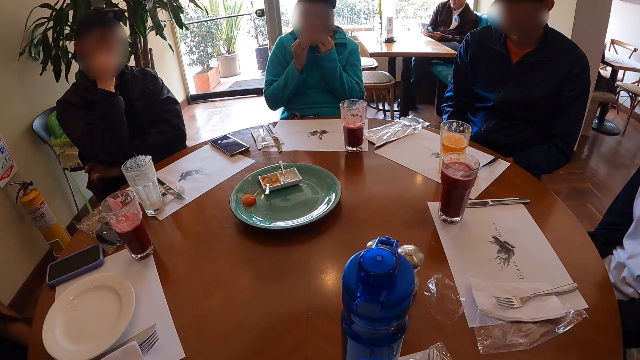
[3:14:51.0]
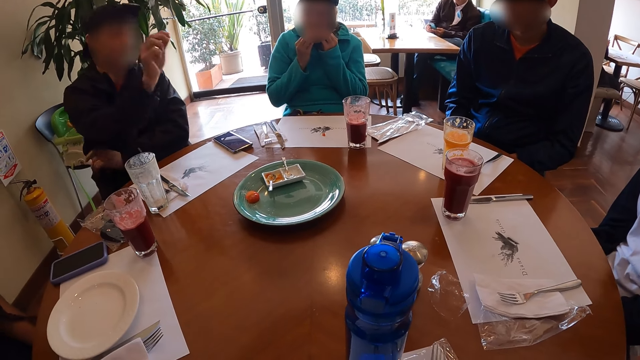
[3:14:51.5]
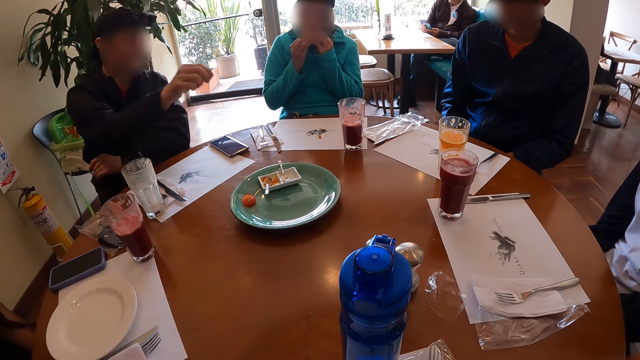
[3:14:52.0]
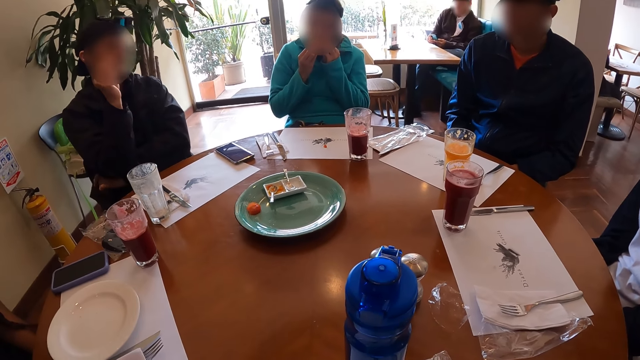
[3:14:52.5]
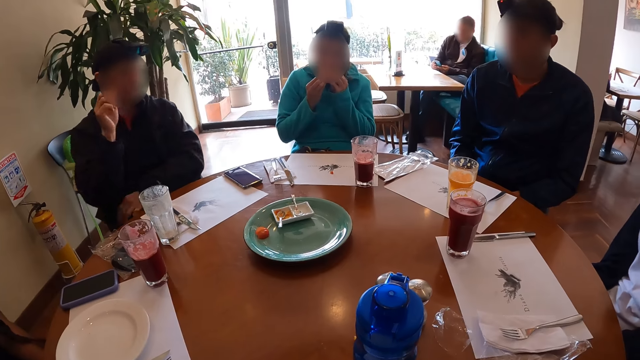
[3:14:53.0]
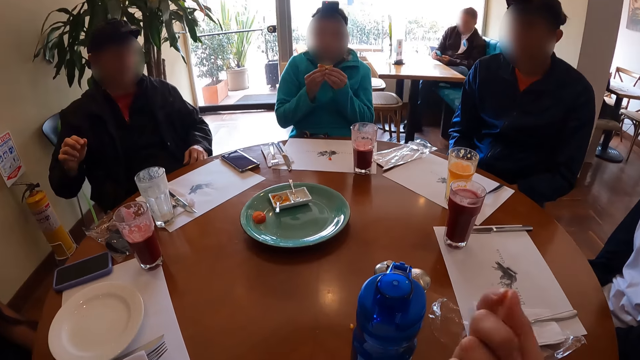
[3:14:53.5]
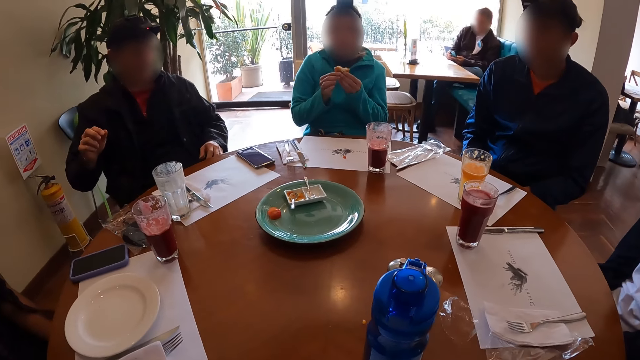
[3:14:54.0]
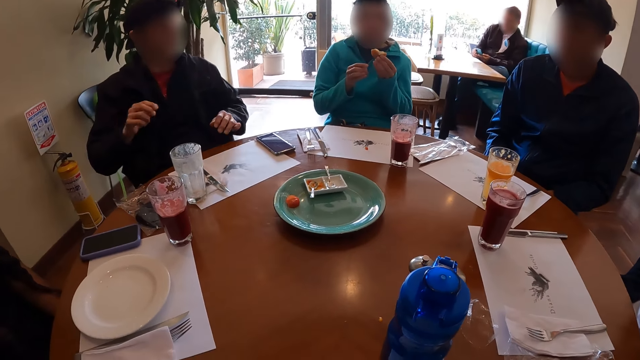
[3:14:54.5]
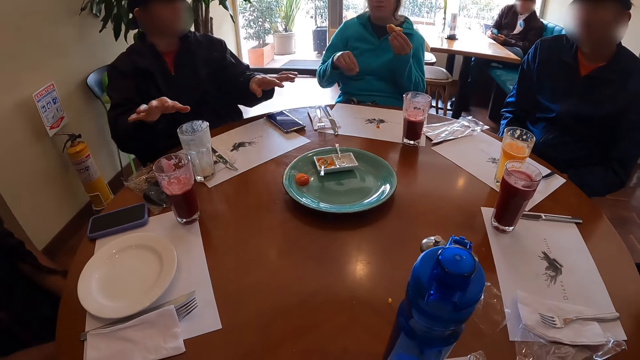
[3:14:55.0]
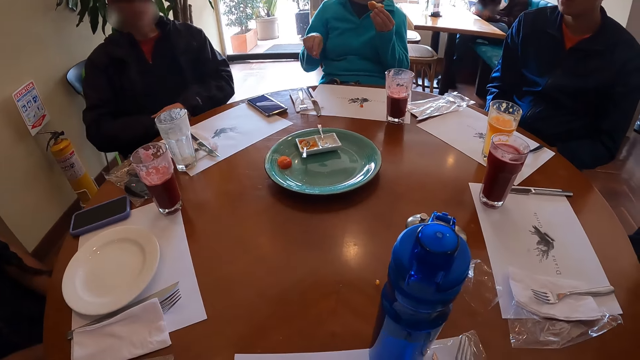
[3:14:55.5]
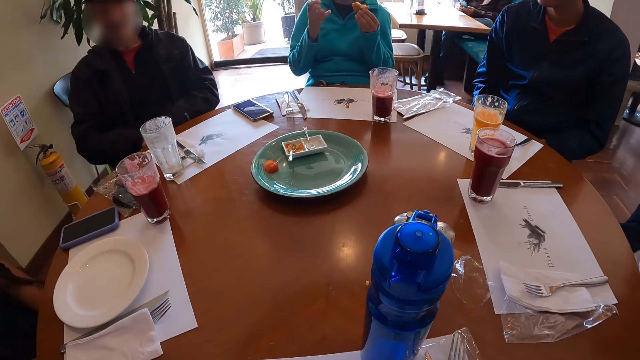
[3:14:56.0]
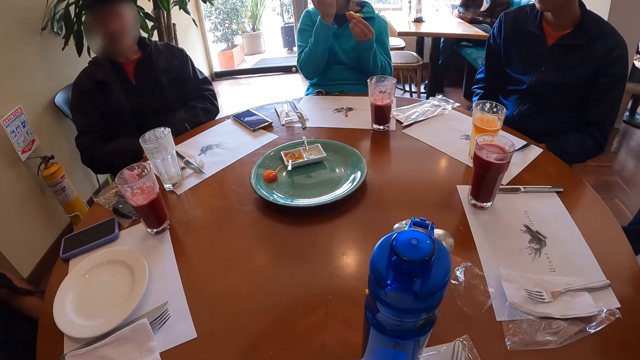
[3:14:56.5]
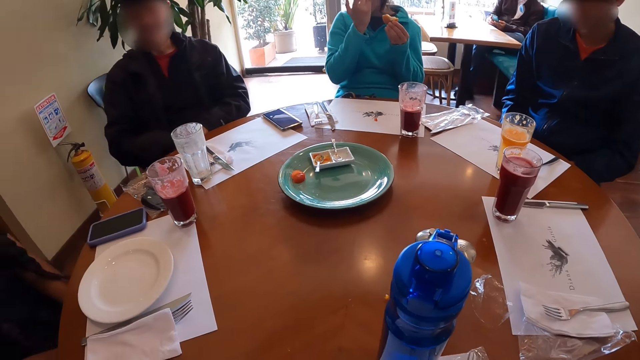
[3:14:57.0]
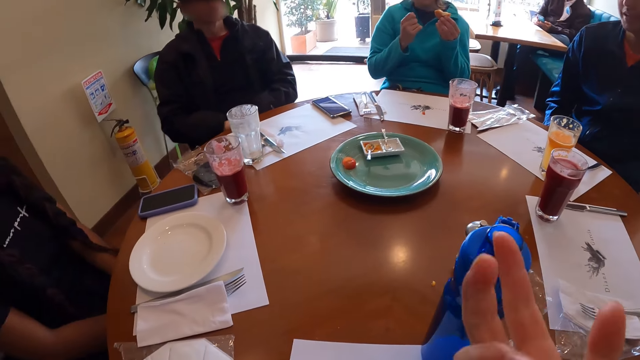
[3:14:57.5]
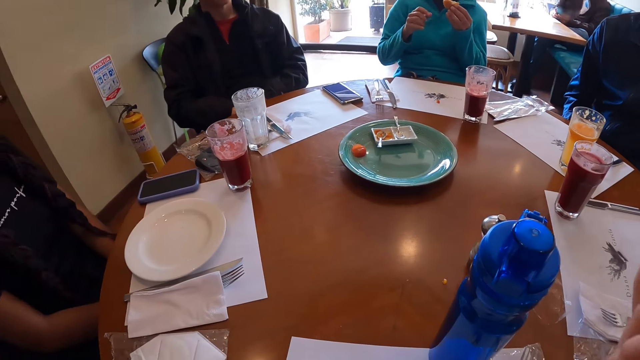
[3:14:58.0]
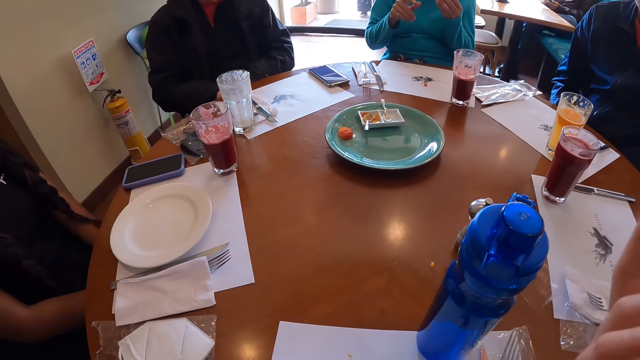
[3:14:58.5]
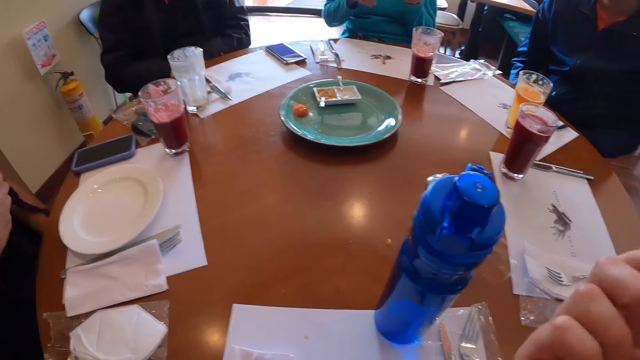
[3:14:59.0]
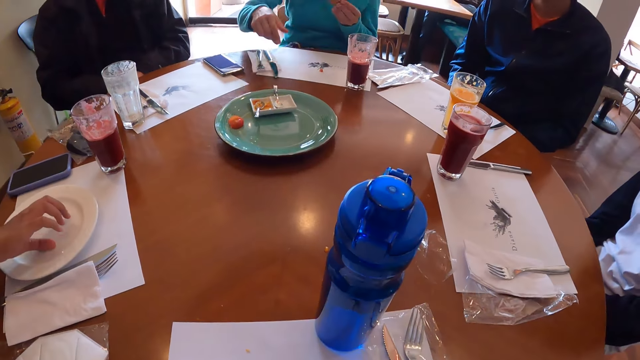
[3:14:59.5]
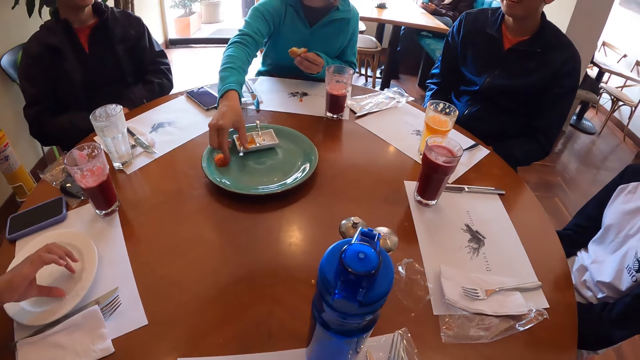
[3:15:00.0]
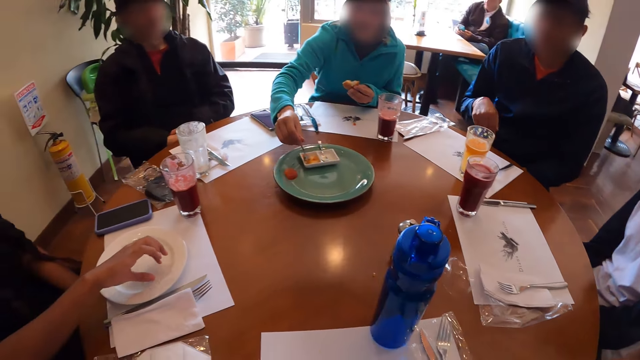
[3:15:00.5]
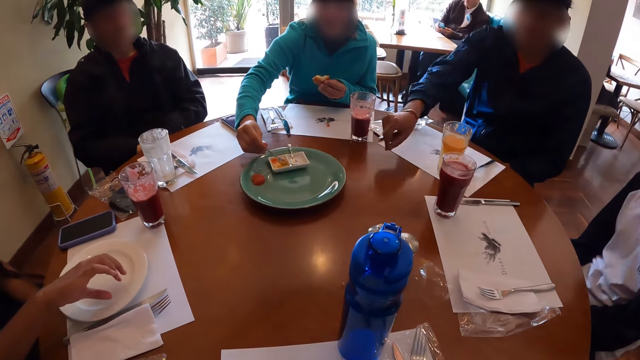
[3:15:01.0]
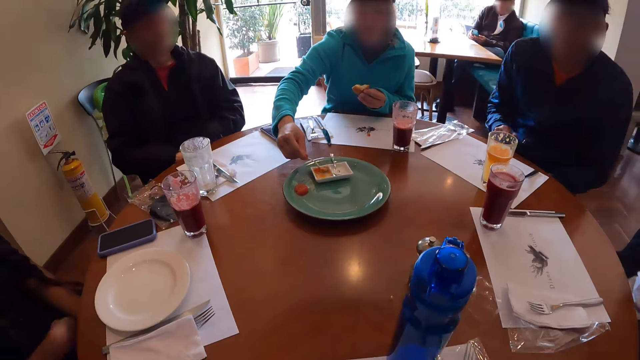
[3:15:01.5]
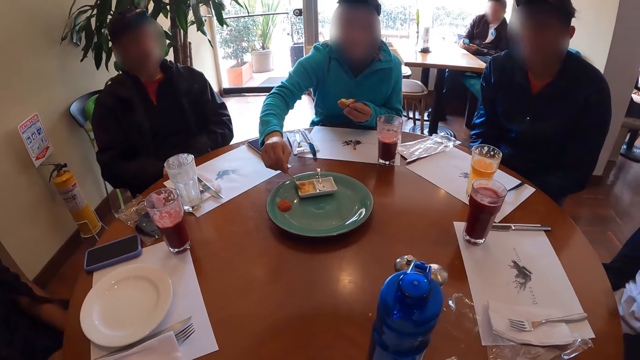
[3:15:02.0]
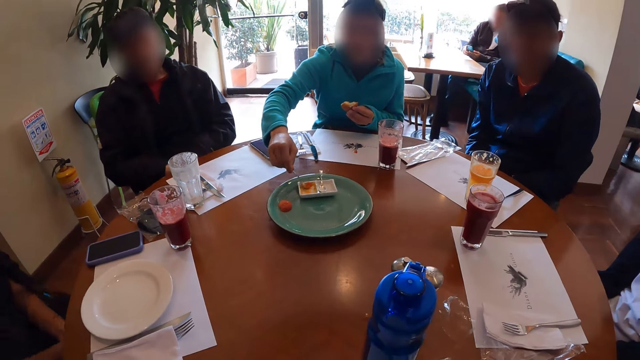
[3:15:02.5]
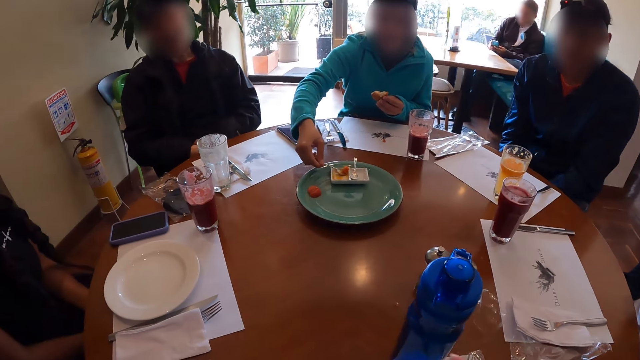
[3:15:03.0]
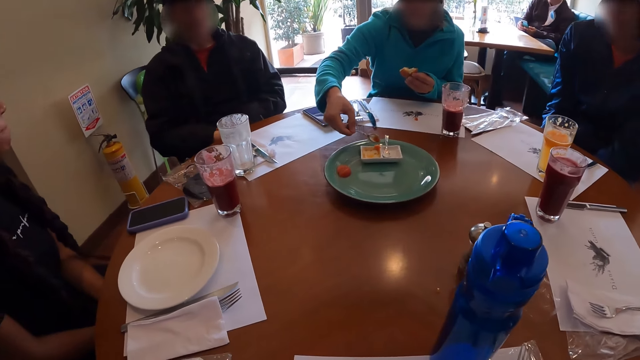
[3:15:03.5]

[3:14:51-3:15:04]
A woman removes her right hand from the bun. The camera wearer moves the right hand. Another woman taps the plate on the table with her right hand. The first woman picks up the spoon from the partition plate with her right hand. The first woman scoops some sauce from the partition plate with her right hand.

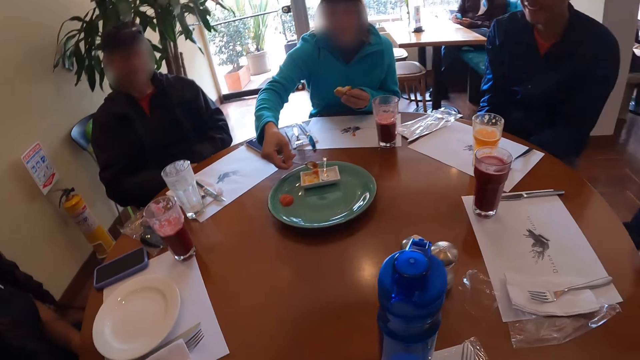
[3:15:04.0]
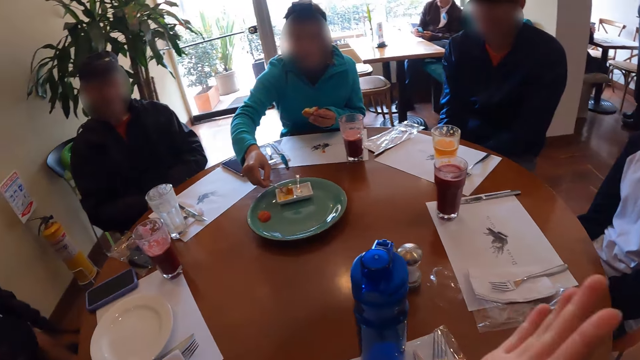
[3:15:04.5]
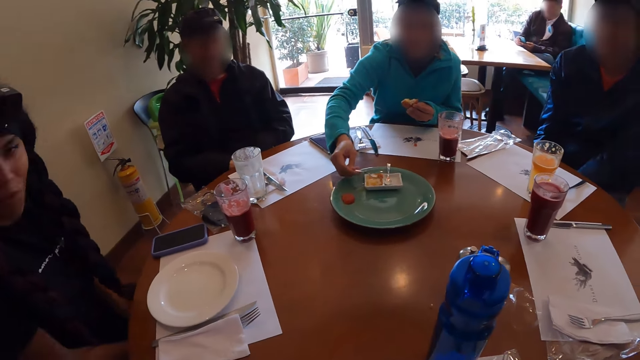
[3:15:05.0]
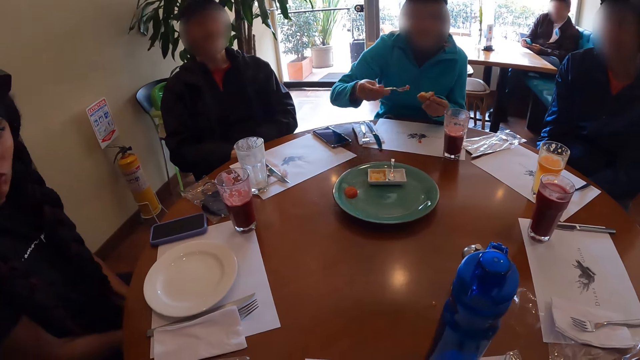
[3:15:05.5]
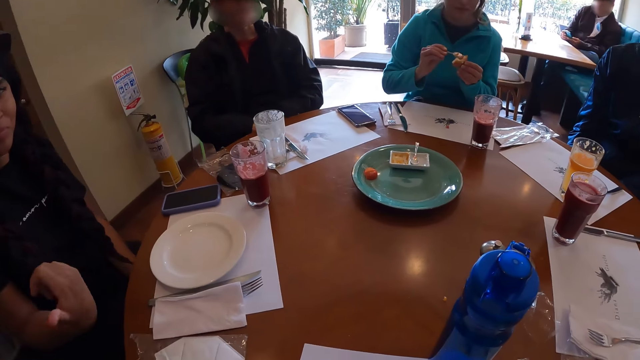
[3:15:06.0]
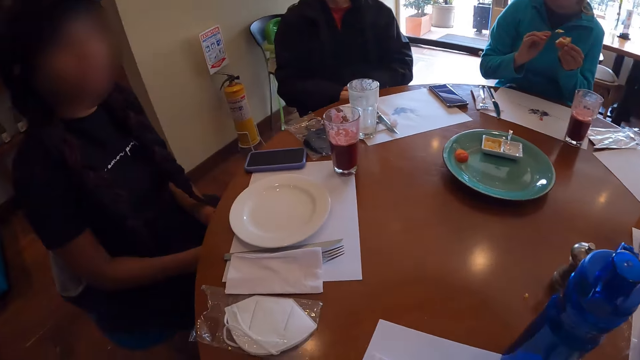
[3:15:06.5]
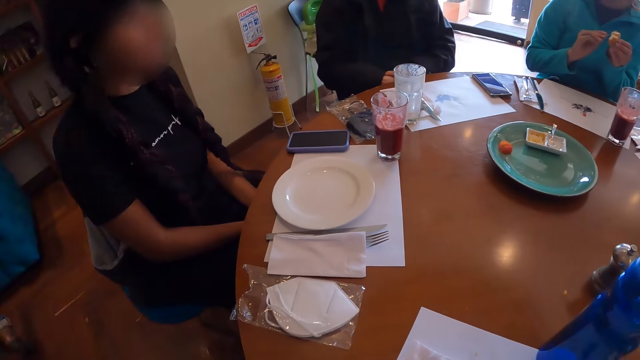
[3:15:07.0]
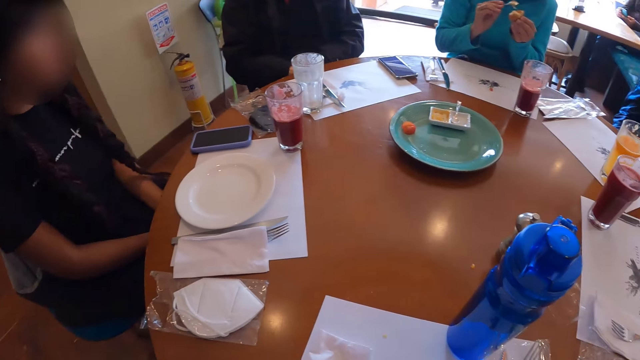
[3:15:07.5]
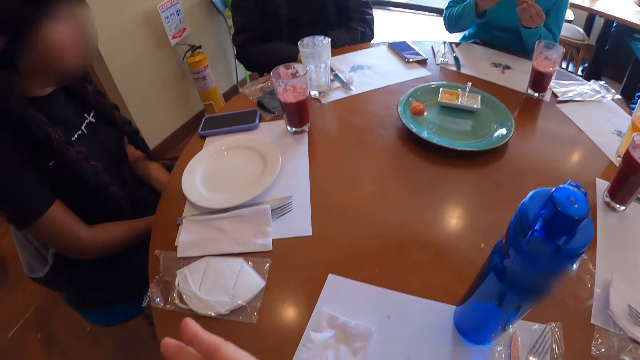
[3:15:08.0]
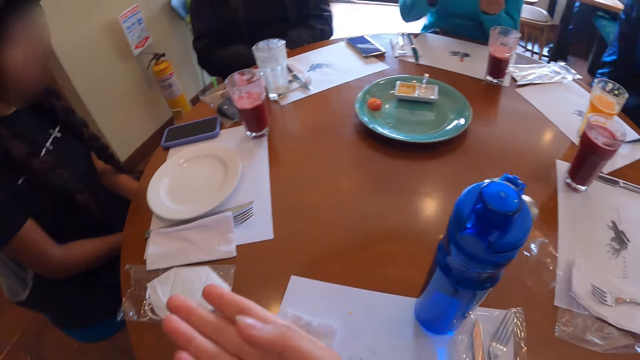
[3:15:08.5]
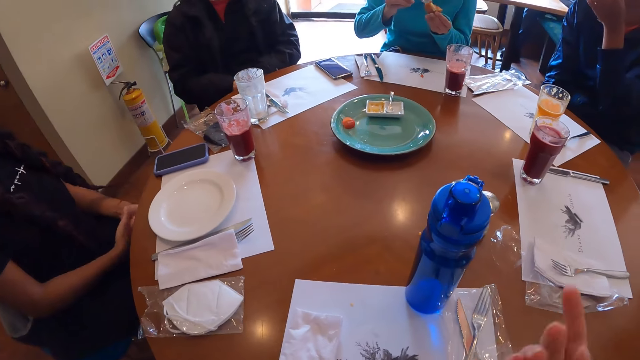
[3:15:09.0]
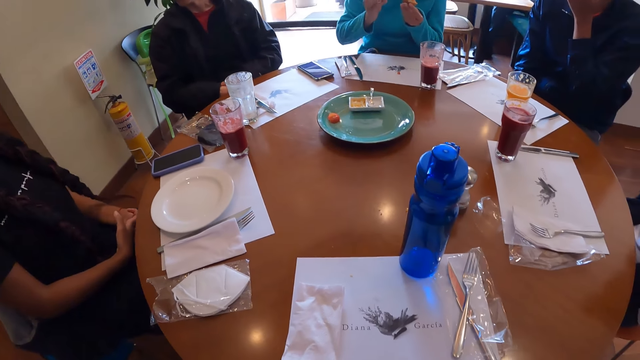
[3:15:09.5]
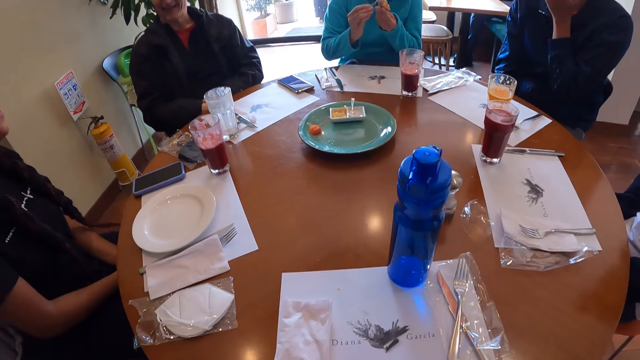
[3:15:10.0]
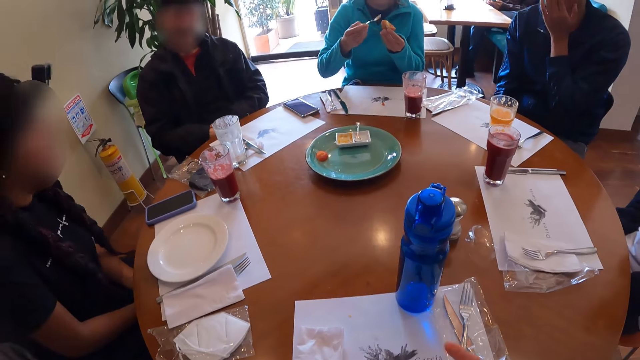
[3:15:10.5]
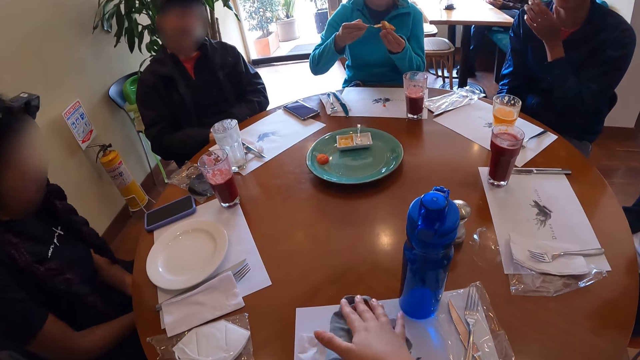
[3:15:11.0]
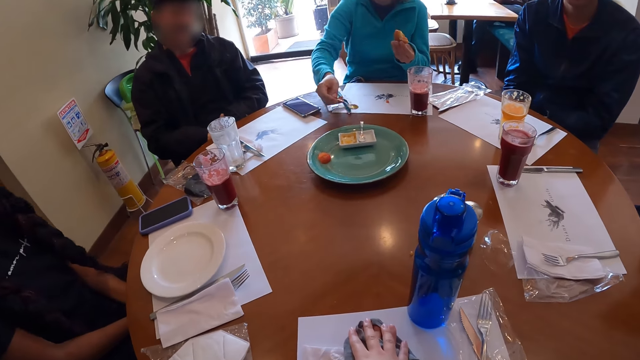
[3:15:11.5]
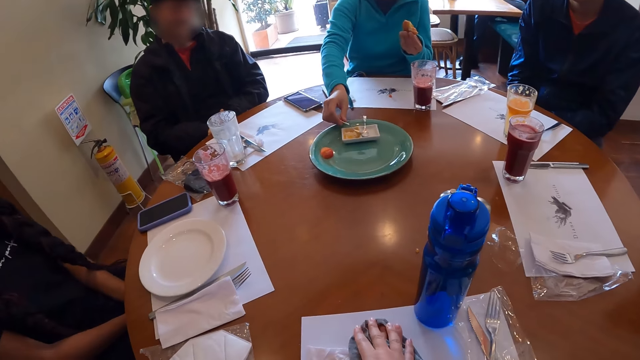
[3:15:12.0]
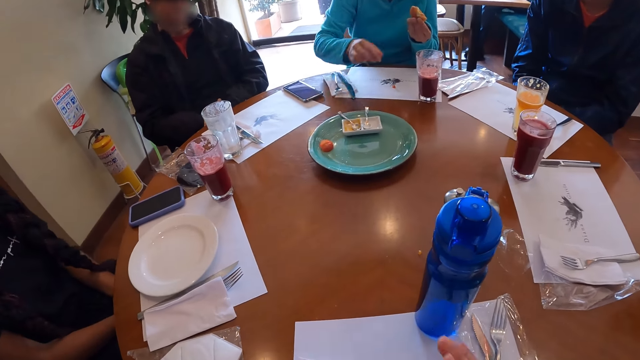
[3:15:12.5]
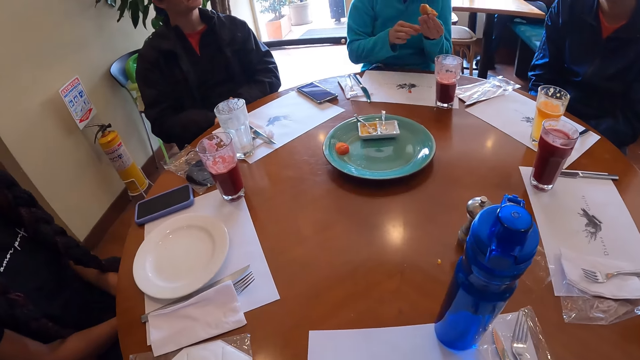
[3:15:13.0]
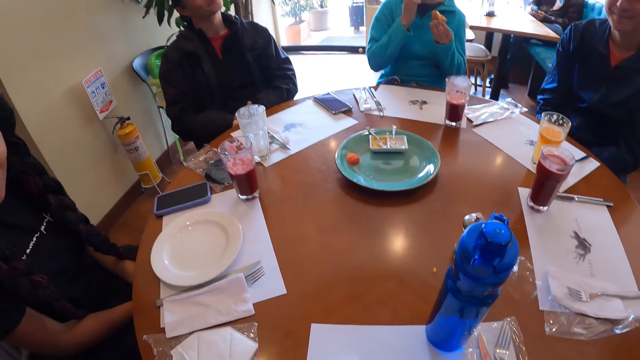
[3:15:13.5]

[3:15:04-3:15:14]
The woman cleans the spoon in her left hand with the bun in her right hand. The camera wearer moves the right hand. They place both hands on the table. They put the right hand on top of a piece of cloth. The woman places the spoon in the partition plate with her right hand. The camera wearer removes both hands from the table.
